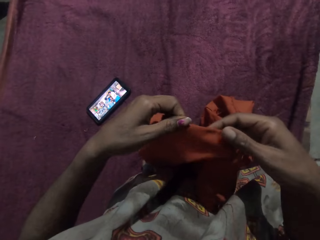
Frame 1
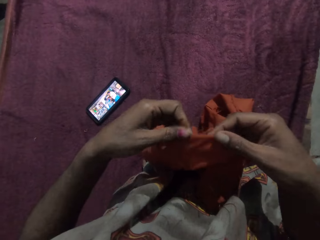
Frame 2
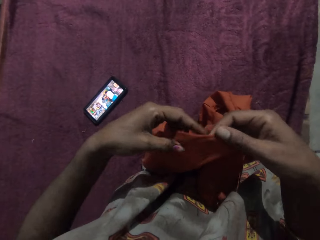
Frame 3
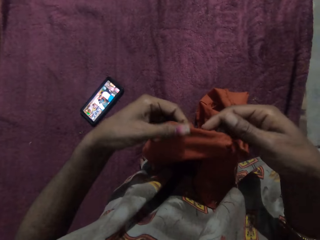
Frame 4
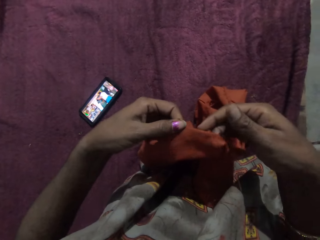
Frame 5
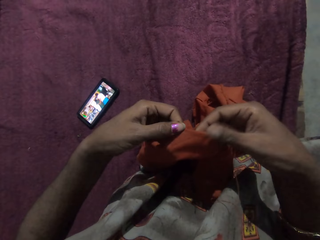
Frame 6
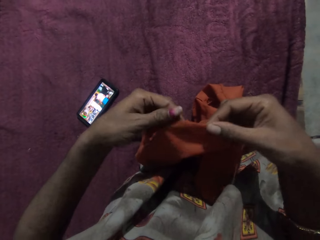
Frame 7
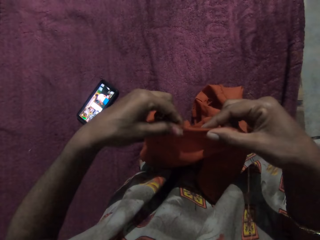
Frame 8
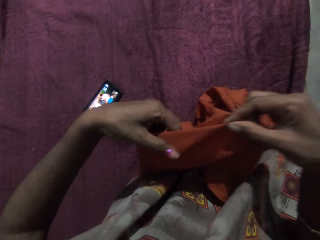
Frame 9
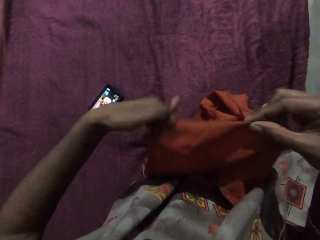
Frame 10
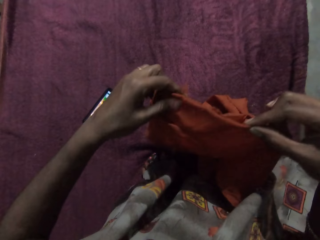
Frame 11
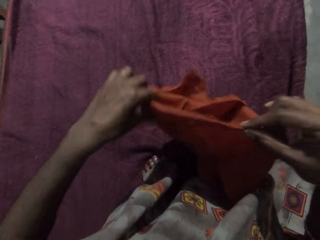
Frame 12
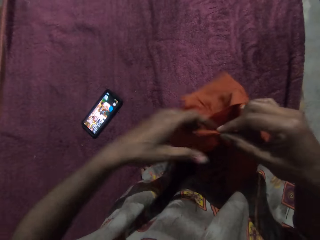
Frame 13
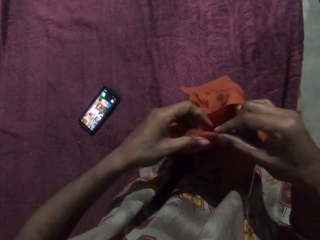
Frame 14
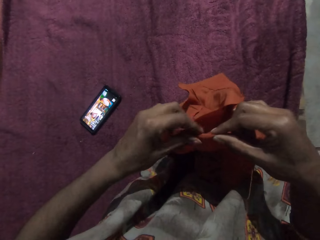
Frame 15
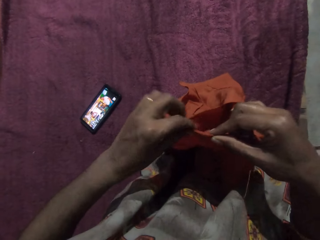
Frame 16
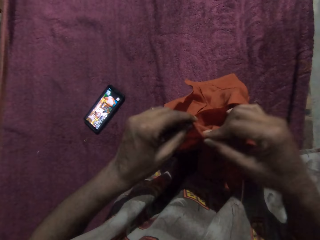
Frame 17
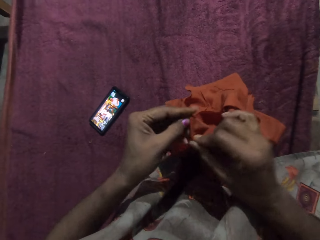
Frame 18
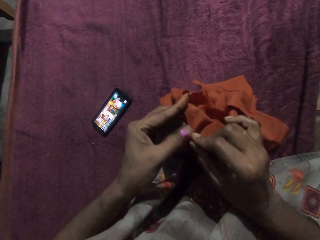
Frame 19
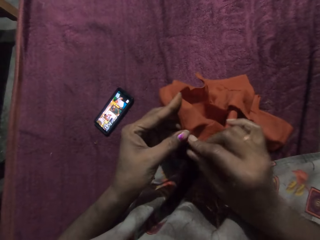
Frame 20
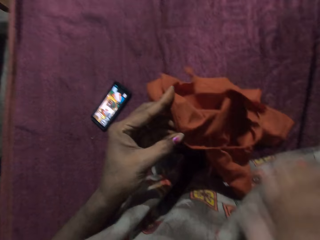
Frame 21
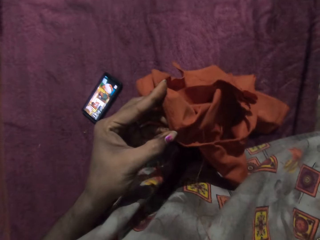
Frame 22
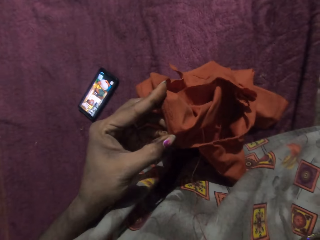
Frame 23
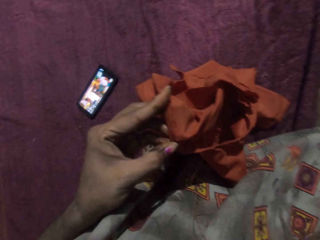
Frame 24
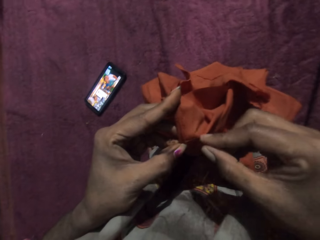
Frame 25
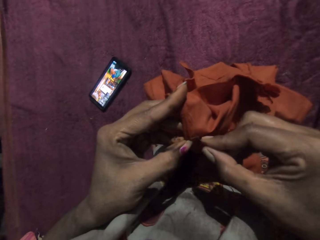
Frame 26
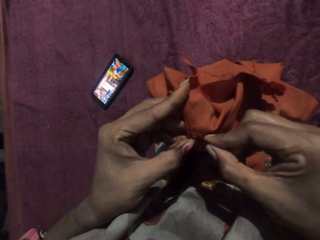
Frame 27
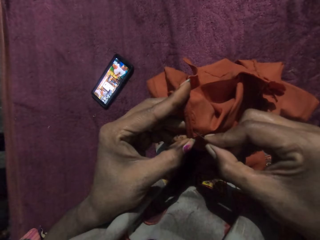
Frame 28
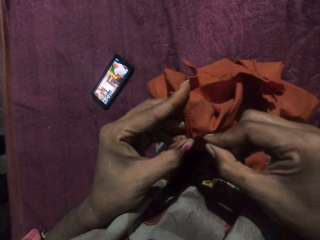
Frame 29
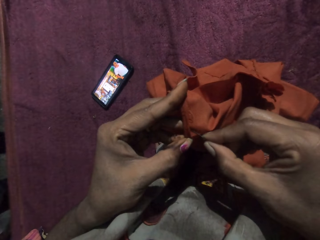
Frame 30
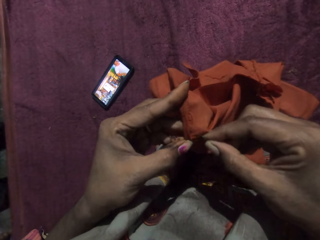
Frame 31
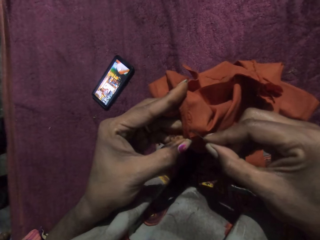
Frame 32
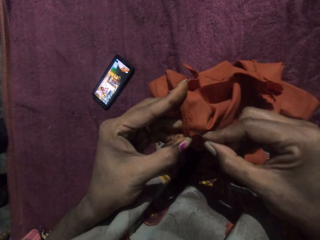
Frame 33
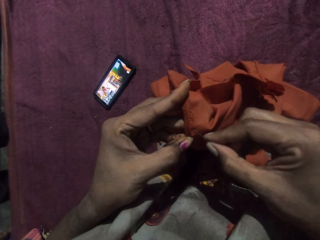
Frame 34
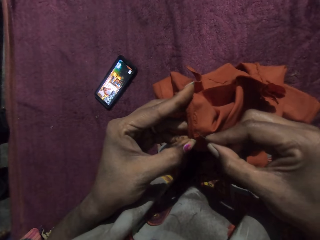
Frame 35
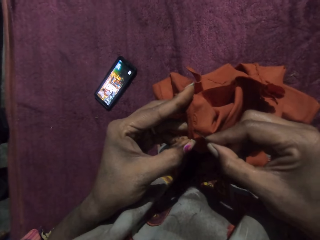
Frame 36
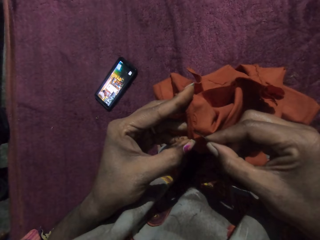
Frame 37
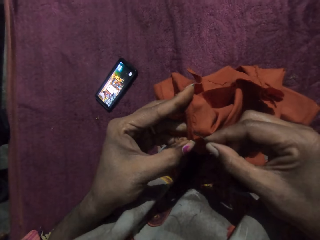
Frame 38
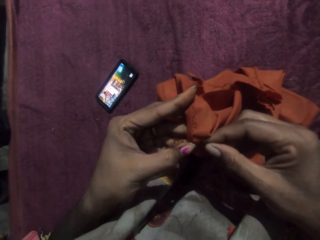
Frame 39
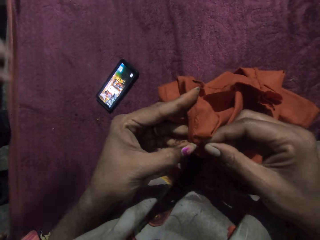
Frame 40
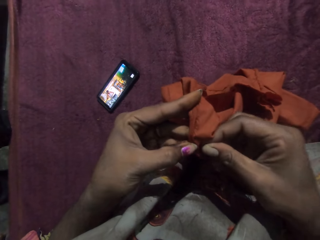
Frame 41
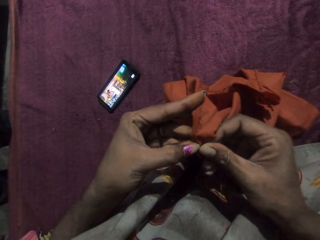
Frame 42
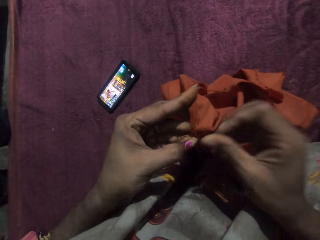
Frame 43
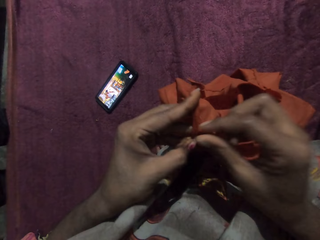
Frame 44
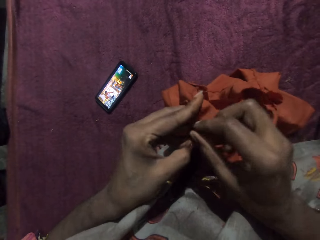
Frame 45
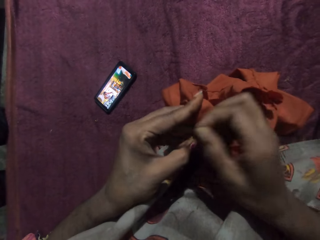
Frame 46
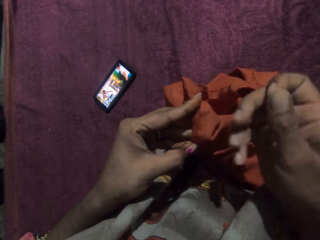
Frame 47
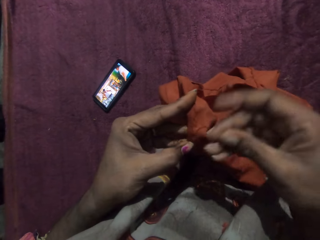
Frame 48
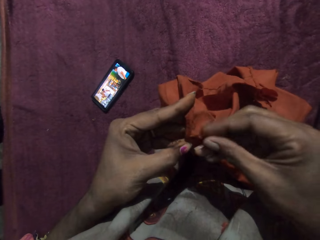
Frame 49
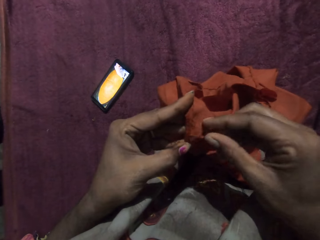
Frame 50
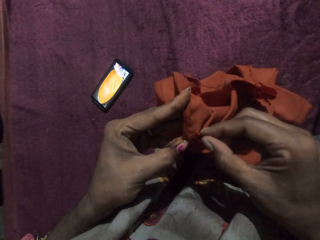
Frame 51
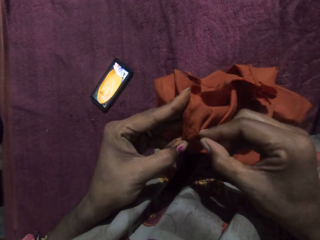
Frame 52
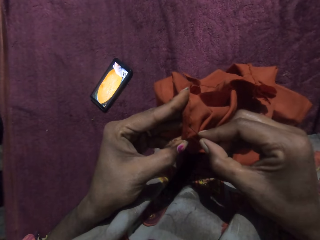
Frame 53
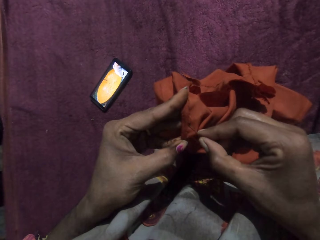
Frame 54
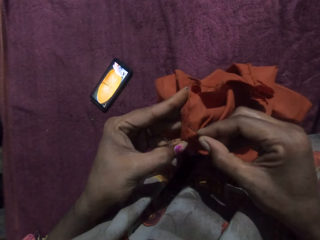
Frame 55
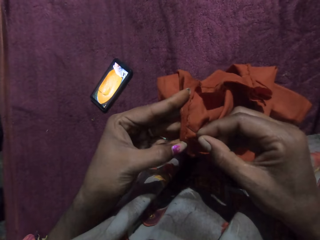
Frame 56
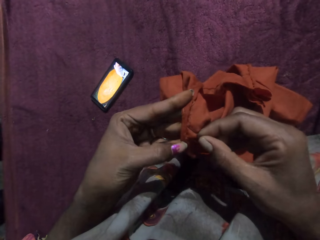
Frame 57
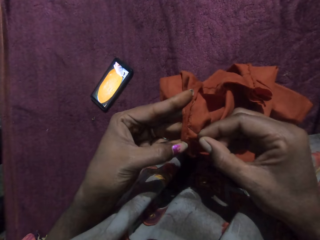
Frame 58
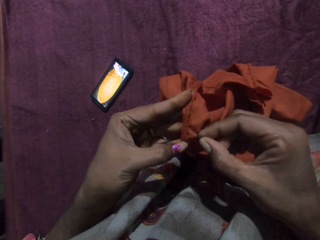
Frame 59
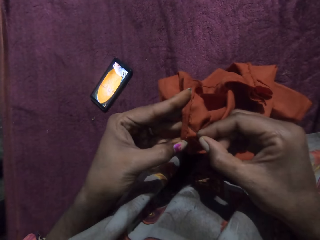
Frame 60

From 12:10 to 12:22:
The camera wearer holds the cloth. She stretches the cloth with both hands. She sews the cloth in her left hand with the needle and thread in her right hand.

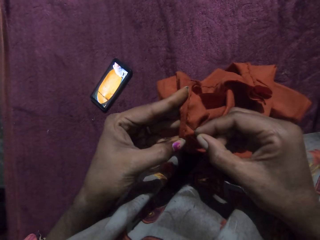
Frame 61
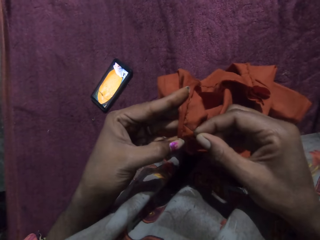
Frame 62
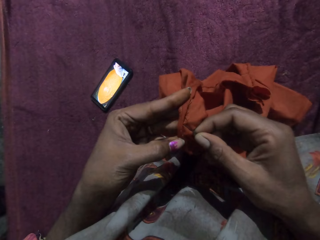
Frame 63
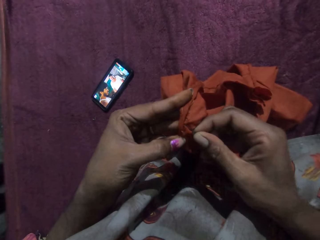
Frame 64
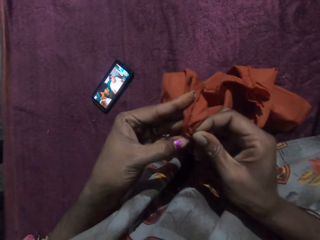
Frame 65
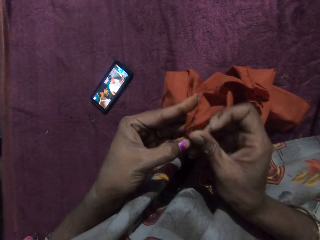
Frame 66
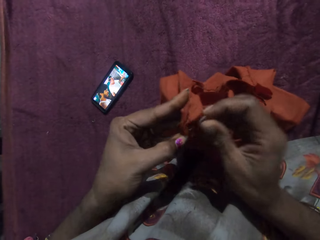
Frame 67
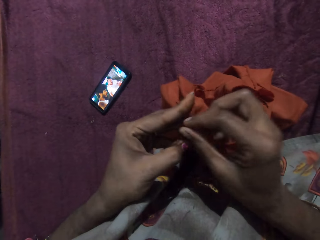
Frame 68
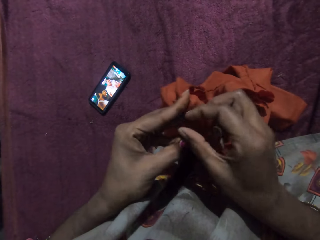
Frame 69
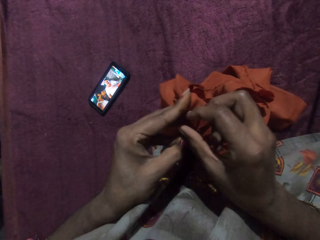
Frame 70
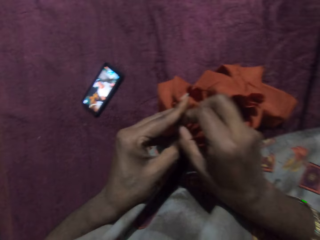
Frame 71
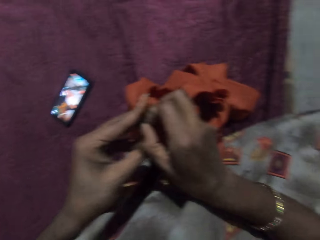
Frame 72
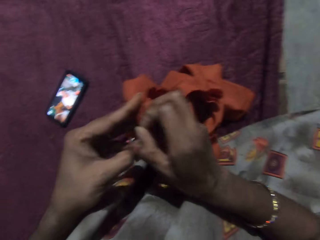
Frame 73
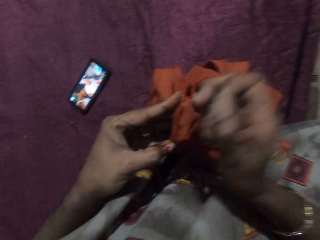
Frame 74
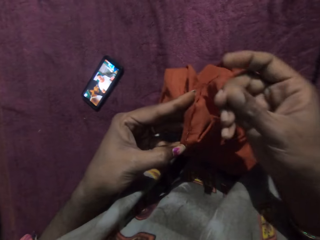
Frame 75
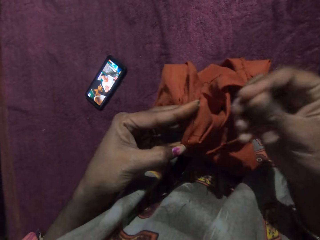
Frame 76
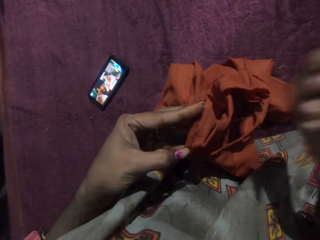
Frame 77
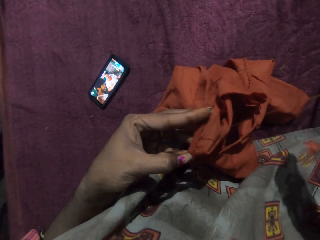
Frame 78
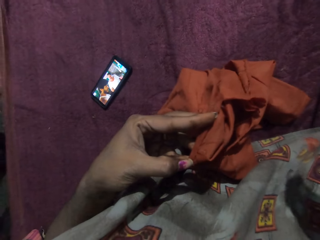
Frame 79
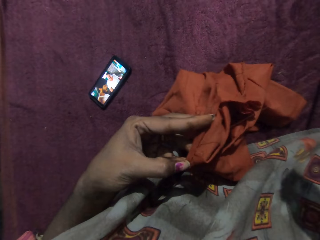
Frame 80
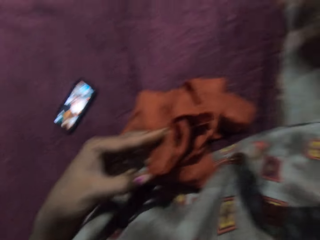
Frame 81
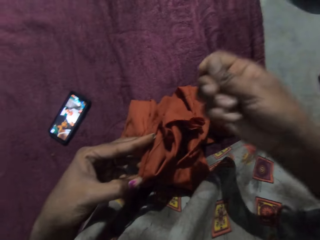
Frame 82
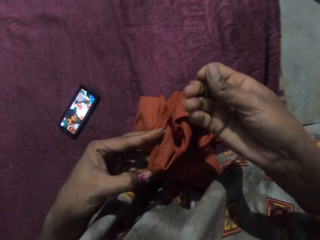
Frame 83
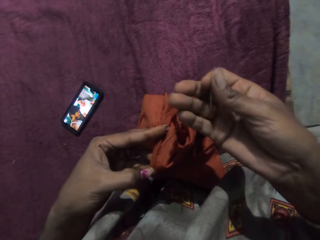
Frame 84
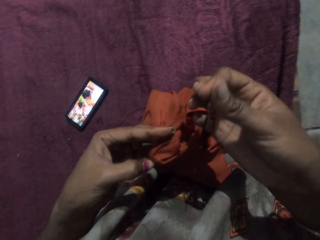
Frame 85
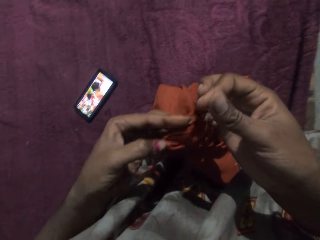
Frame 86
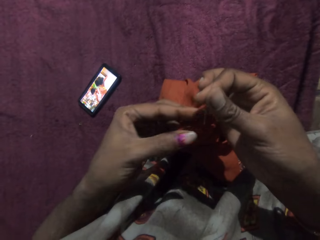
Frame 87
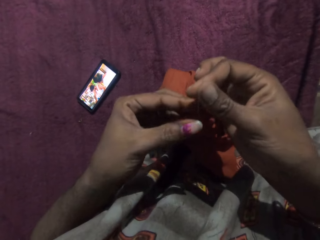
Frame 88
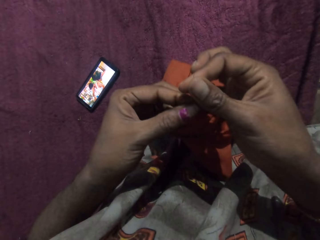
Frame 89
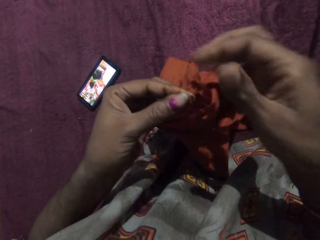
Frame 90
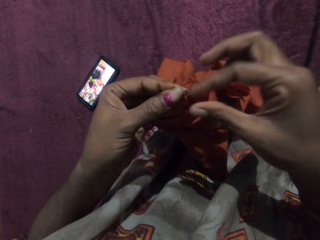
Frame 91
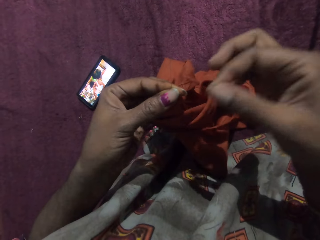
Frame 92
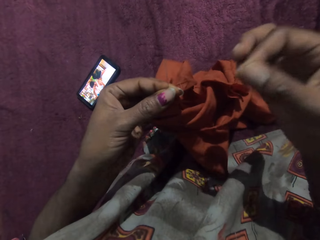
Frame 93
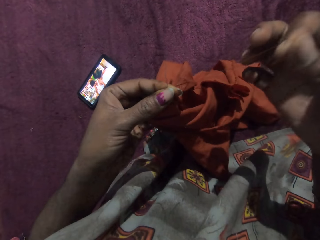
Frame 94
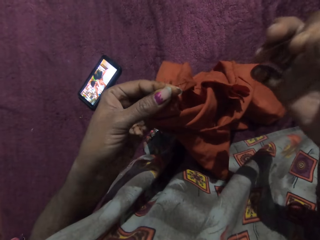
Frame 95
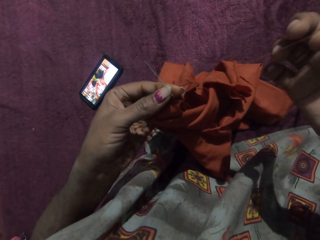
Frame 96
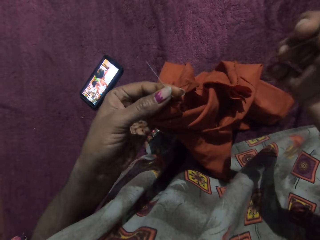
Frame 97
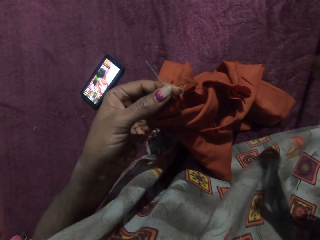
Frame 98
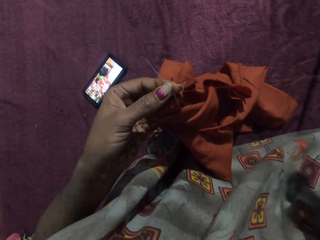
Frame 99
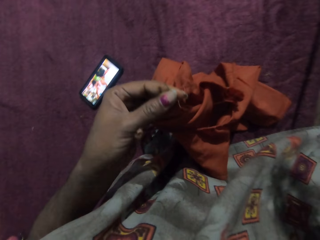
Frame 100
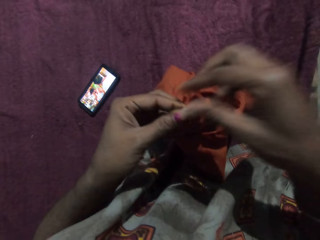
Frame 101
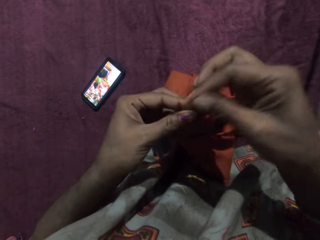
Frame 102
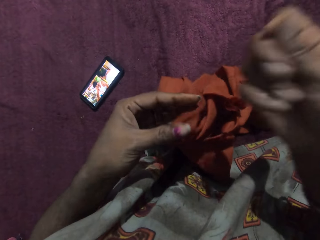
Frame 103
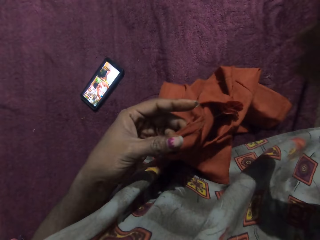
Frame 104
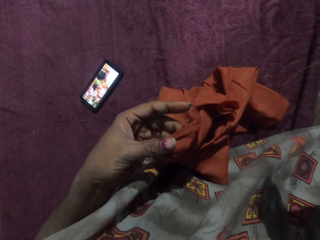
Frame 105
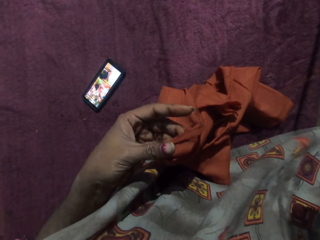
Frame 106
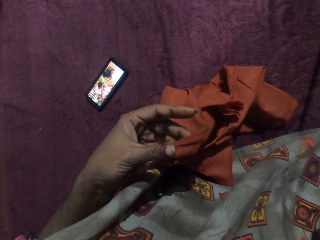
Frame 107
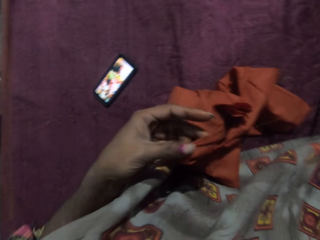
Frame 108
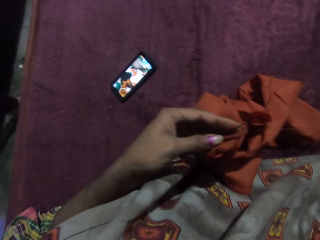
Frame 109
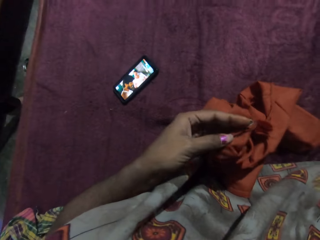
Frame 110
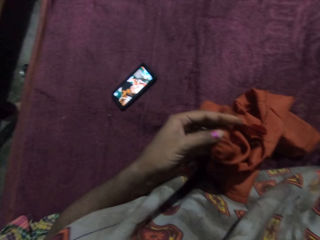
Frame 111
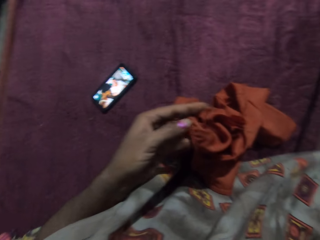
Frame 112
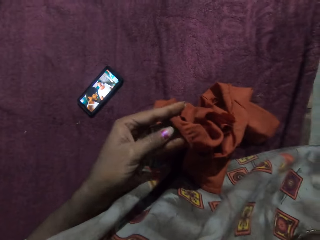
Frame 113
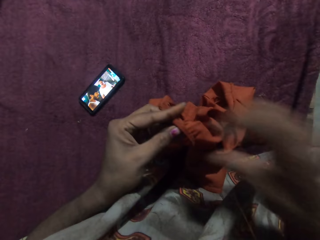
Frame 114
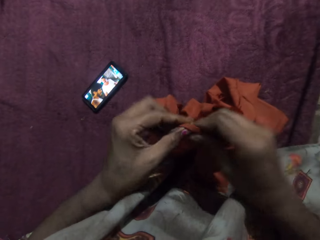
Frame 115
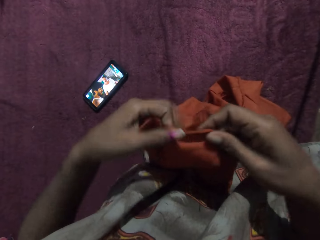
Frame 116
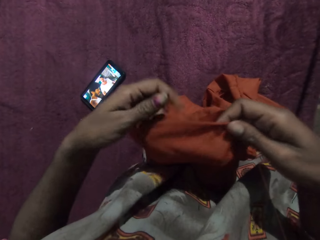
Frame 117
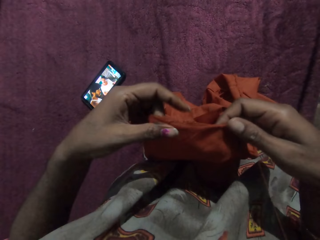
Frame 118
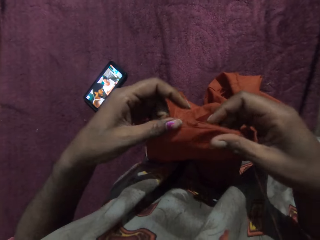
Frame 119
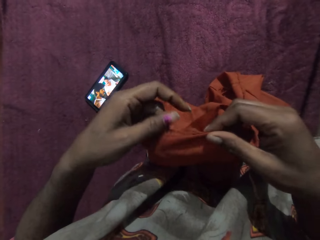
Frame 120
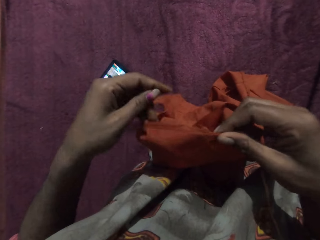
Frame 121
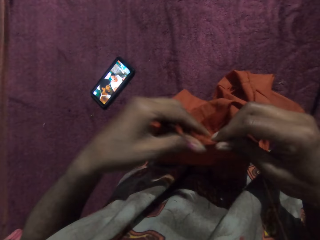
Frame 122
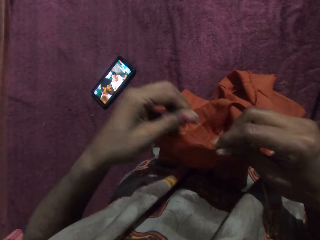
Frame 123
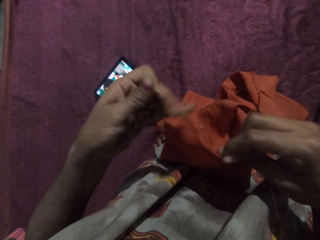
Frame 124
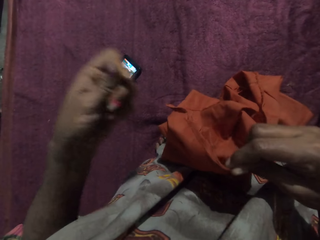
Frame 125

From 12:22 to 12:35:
The camera wearer transfers the needle and thread in her right hand to her left hand. She pulls the thread on the cloth with her right hand. She collects the needle and thread in her left hand with her right hand. She turns the cloth with both hands. She holds the cloth.
